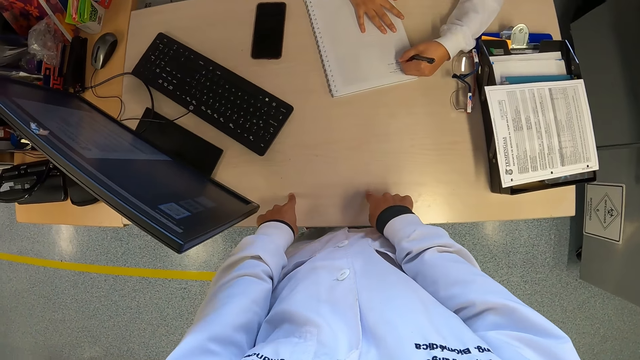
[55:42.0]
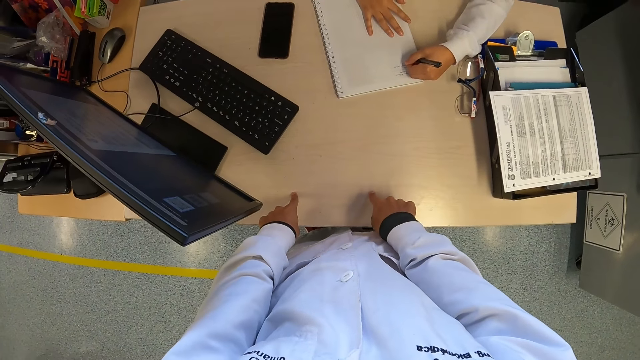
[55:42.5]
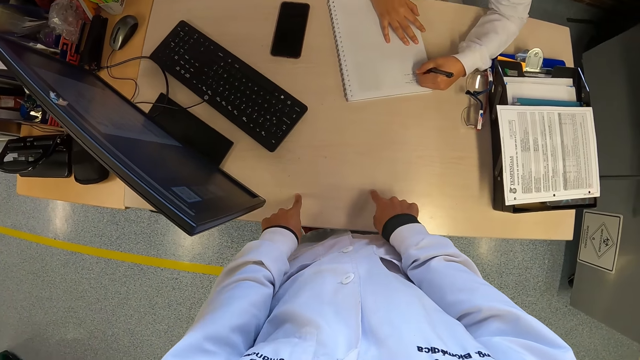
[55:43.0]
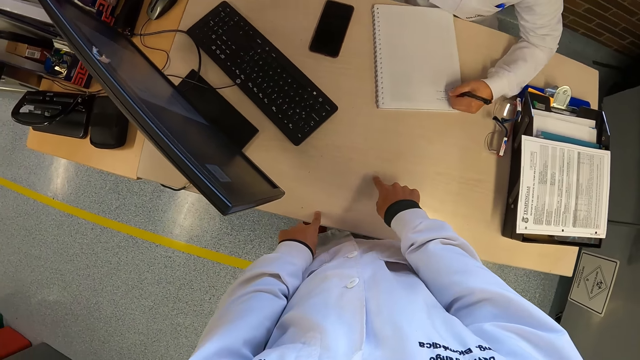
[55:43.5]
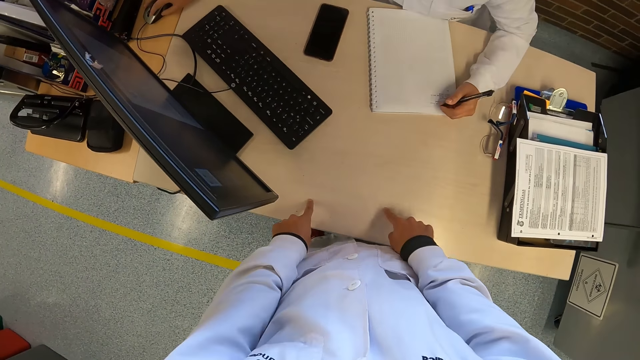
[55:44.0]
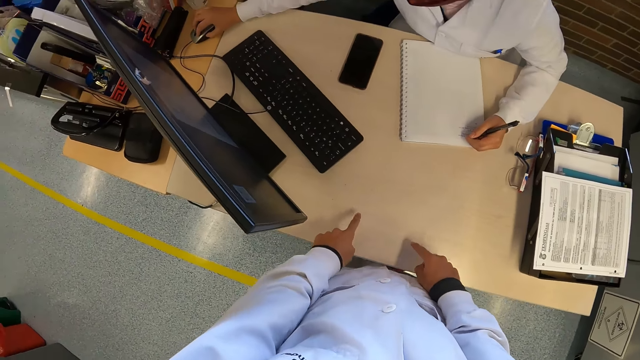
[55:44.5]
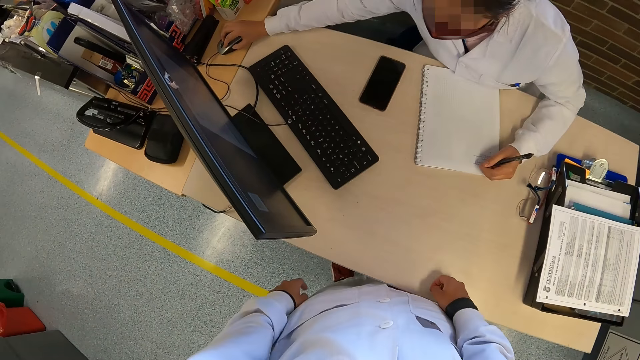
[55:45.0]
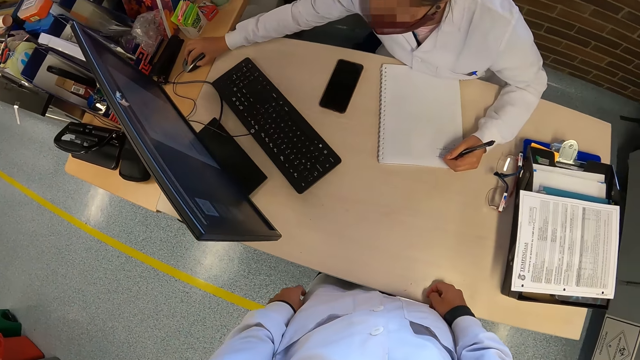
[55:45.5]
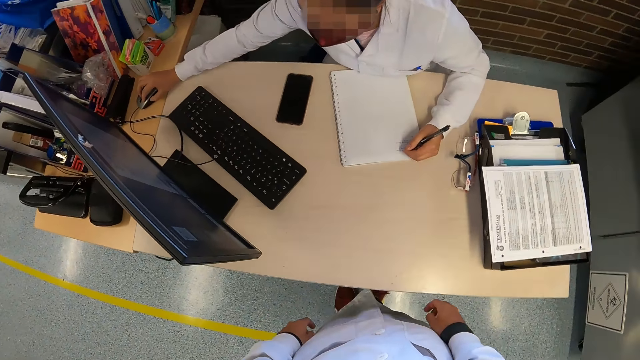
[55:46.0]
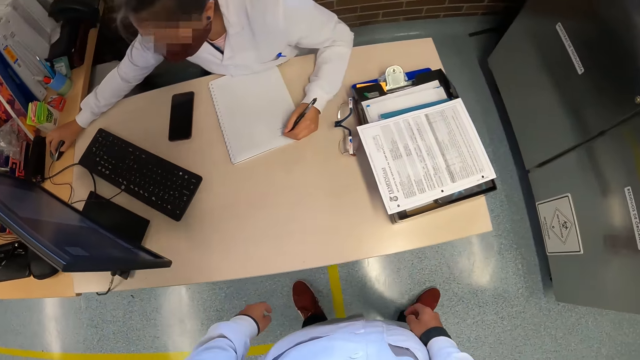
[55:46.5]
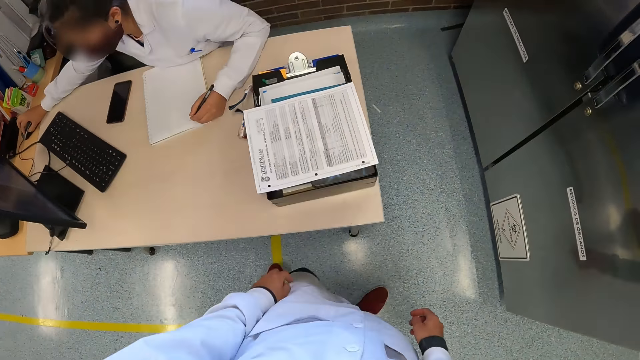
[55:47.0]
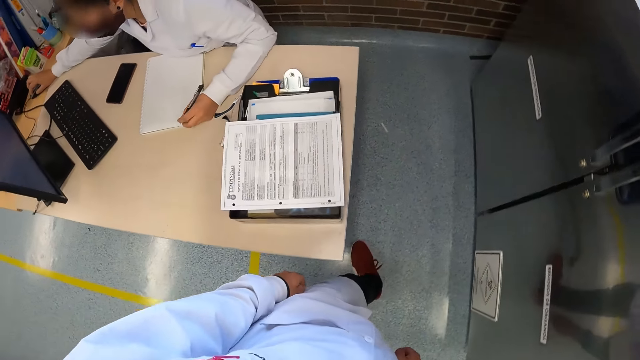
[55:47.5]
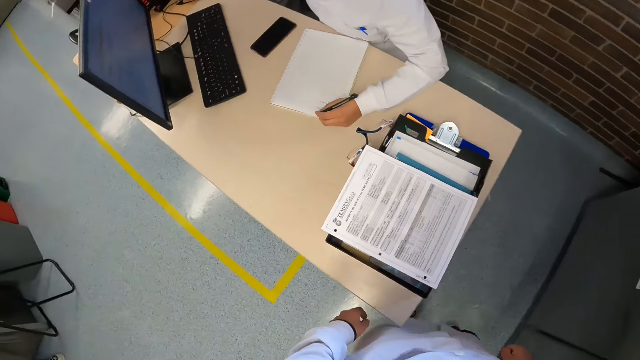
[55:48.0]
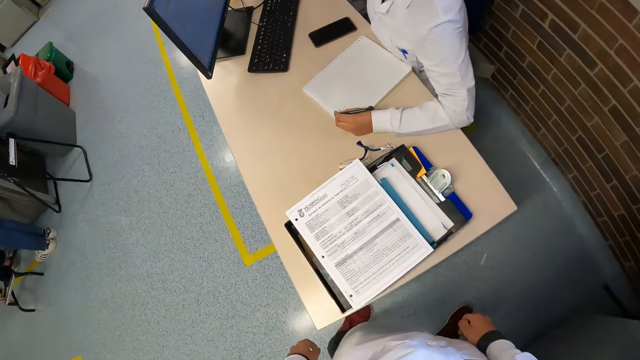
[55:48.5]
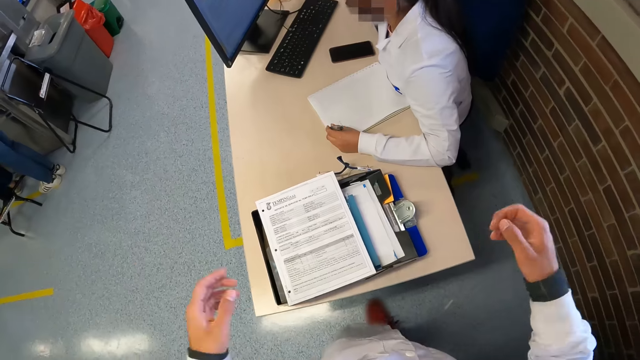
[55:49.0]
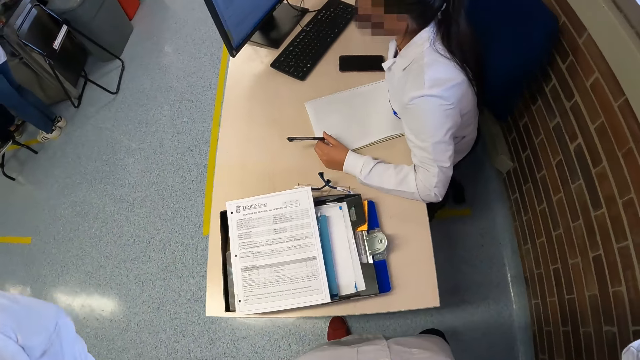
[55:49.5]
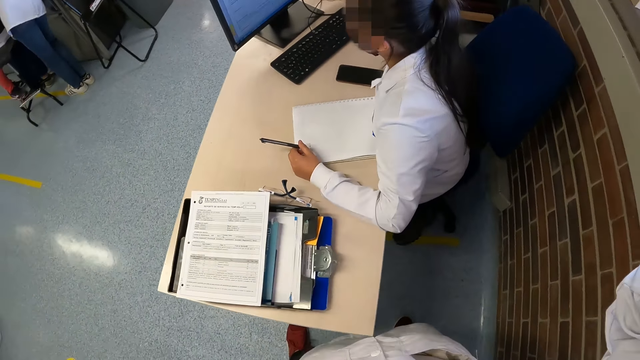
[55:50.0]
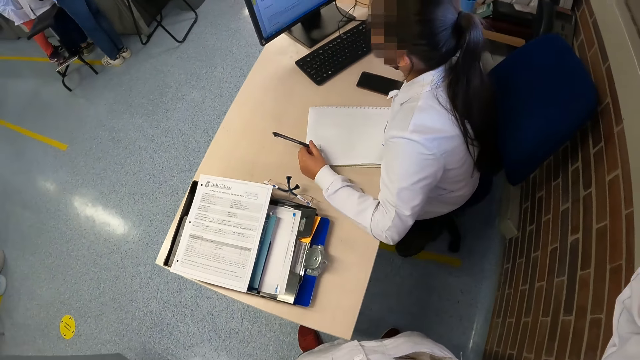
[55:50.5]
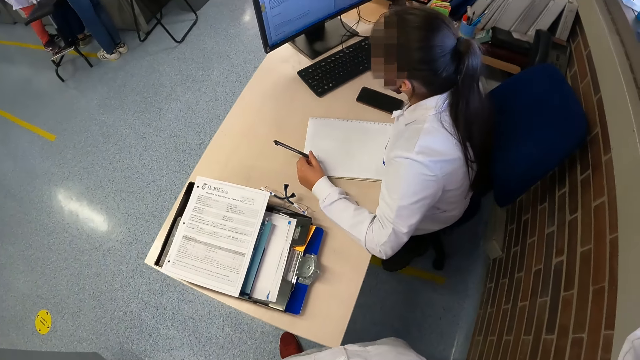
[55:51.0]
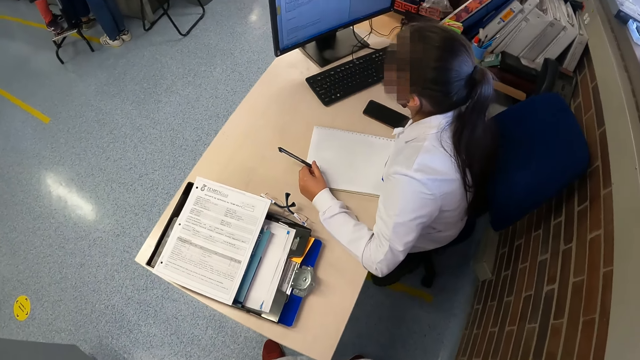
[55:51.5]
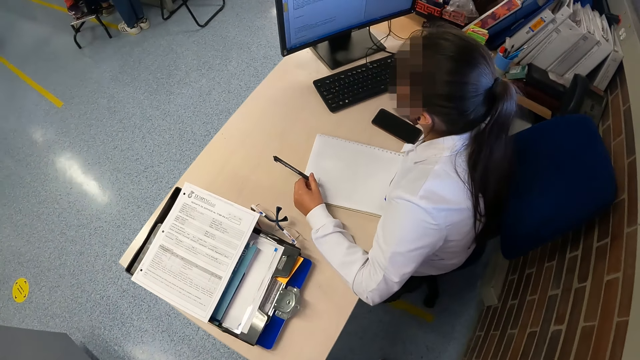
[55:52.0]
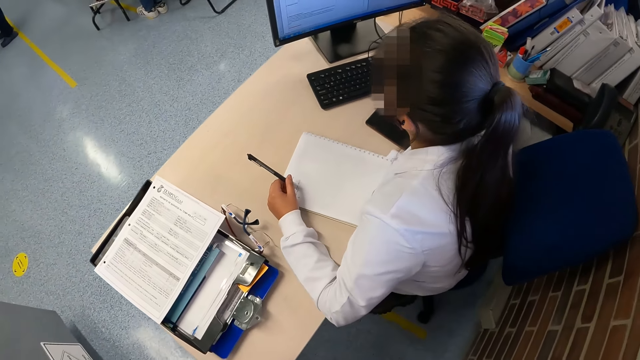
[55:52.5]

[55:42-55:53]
The woman operates a computer with a mouse in her right hand. The camera wearer moves around the table. He walks towards the woman on the other side of the table. He raises his hands towards his head. He adjusts his camera.

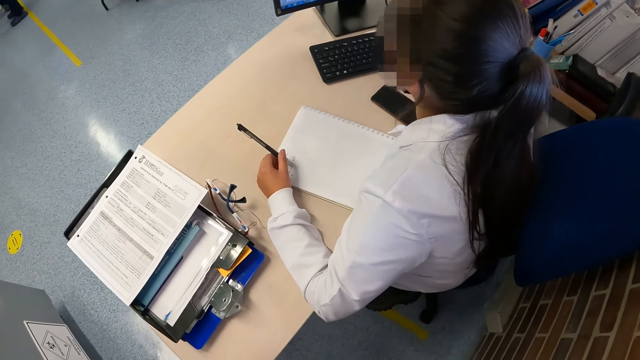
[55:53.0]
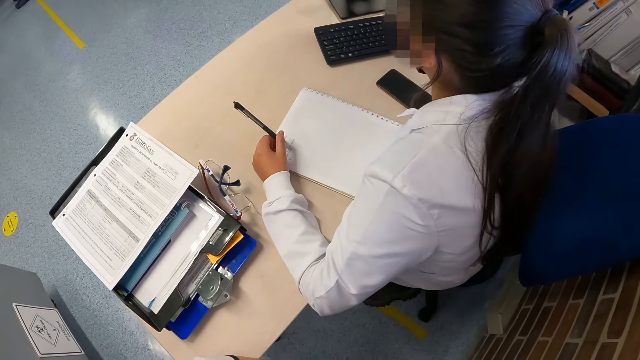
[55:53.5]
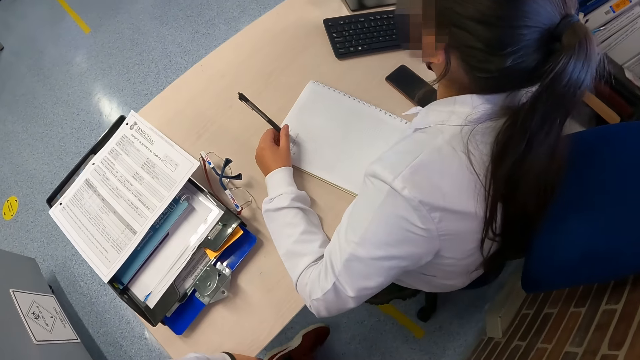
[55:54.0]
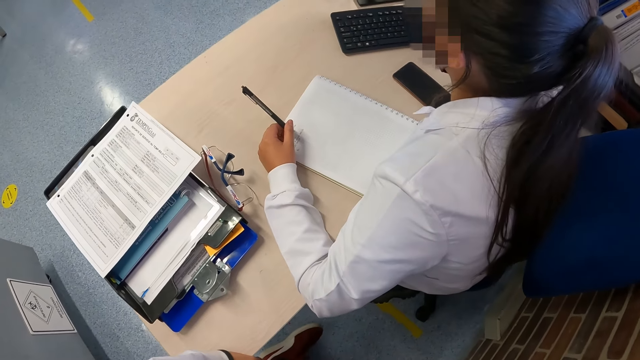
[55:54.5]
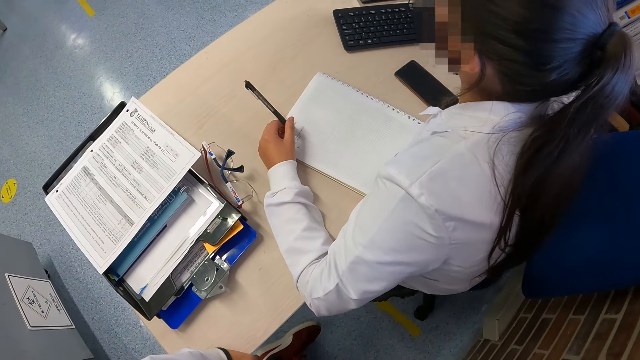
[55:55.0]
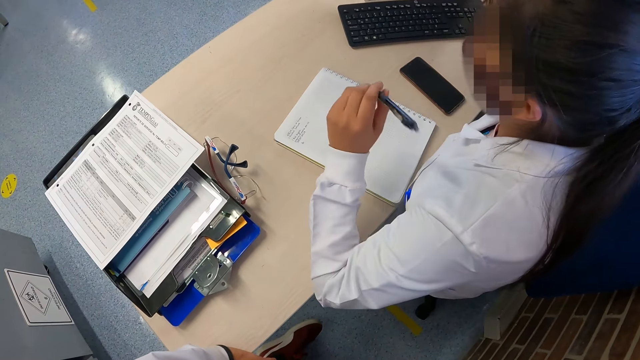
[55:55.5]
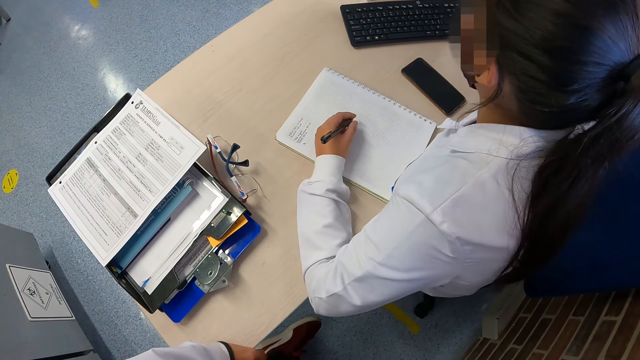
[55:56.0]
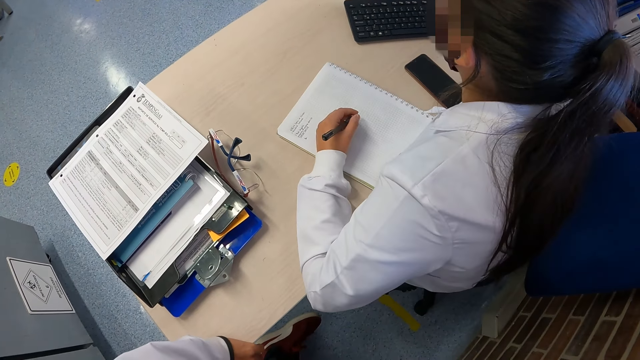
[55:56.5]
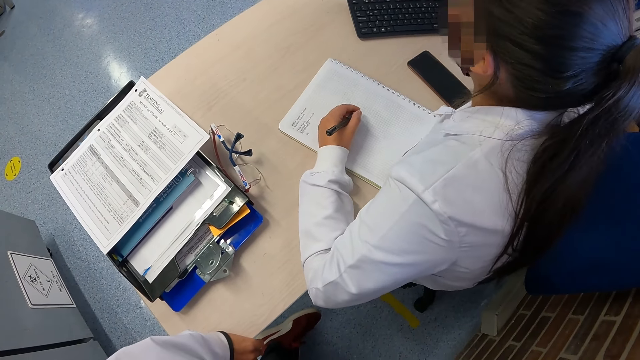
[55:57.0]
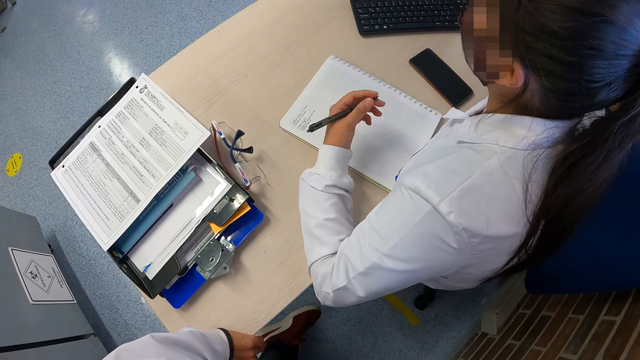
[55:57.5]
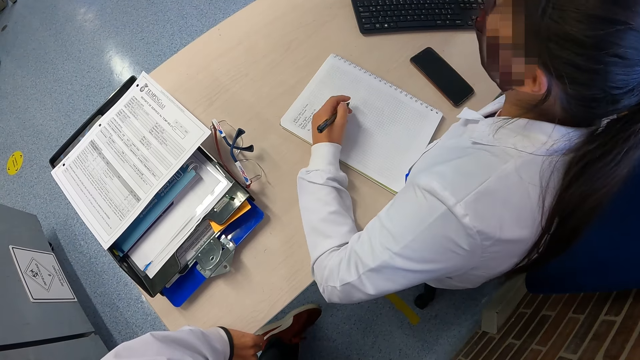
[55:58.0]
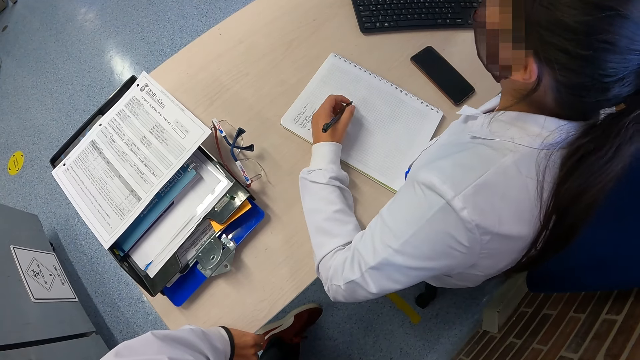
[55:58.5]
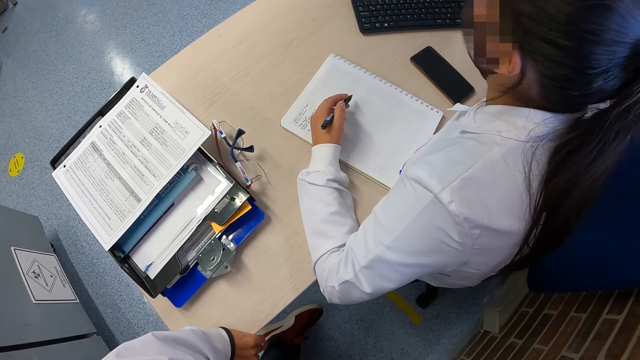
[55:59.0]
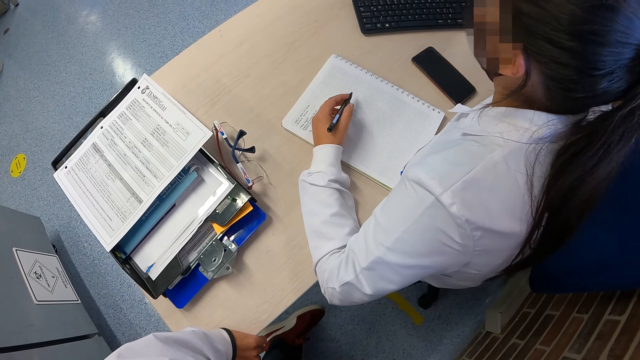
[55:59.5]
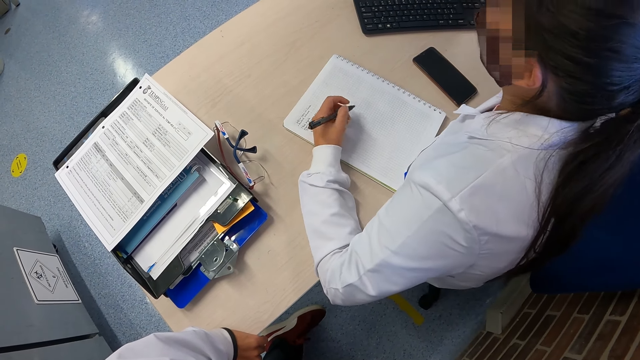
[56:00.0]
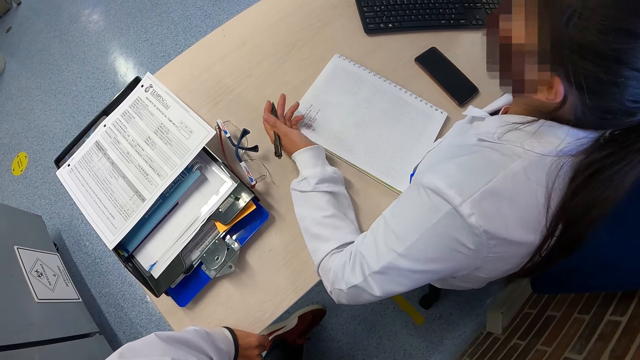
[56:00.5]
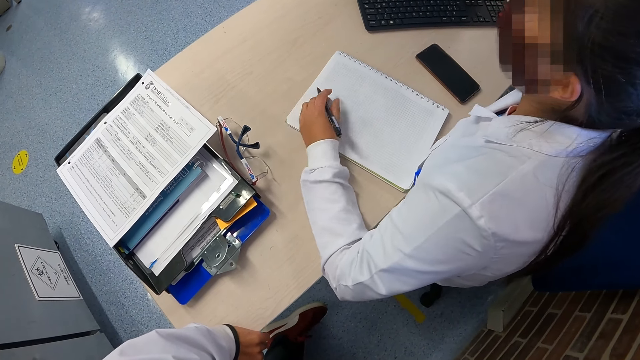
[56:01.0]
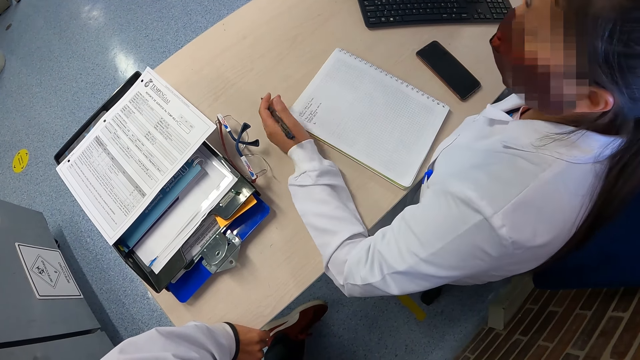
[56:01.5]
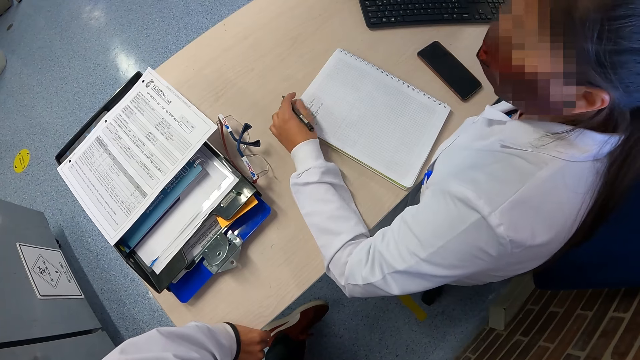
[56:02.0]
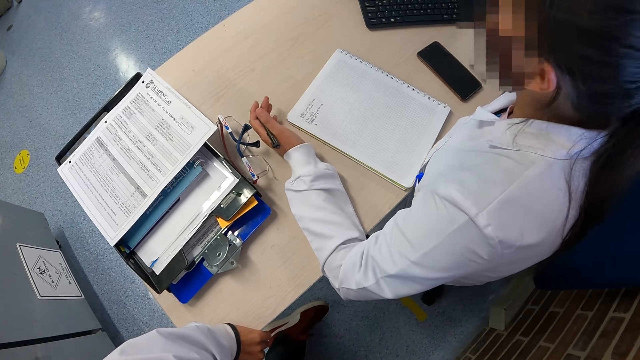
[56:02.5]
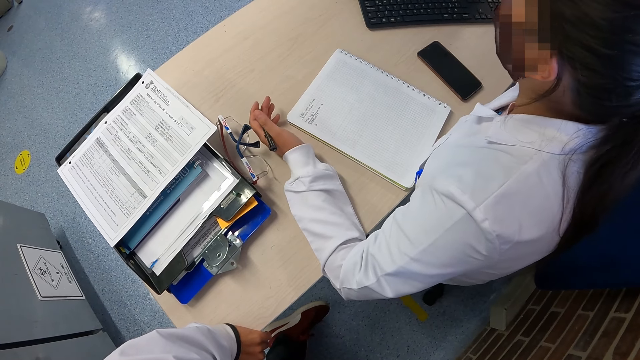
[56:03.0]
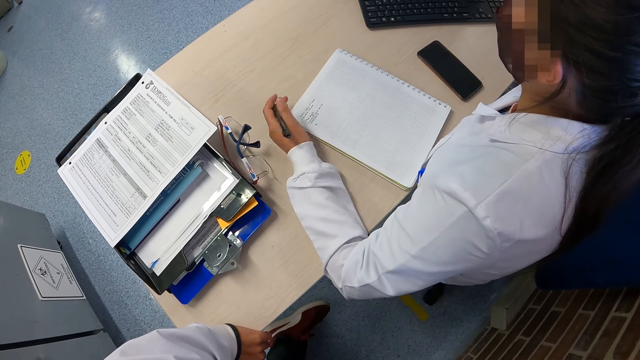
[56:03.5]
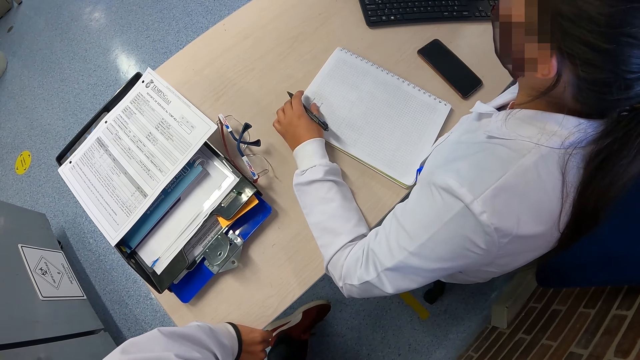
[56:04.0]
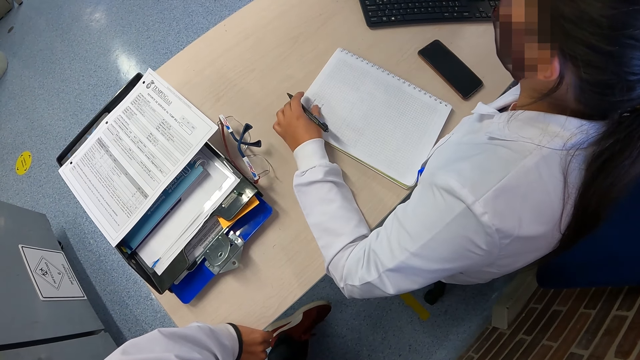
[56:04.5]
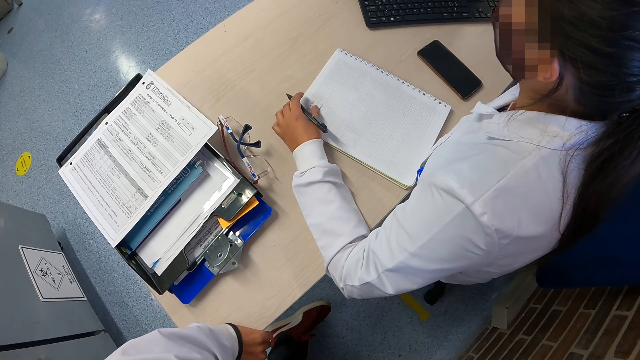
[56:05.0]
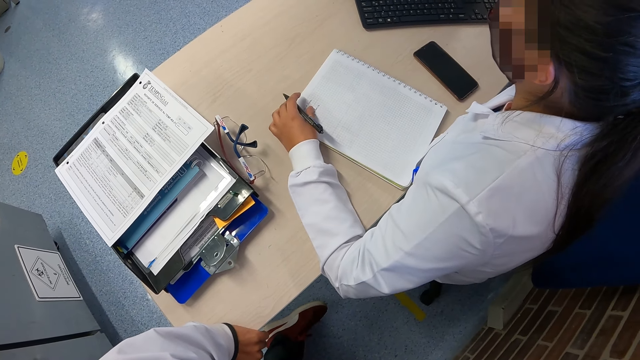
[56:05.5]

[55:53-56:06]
The camera wearer looks at the woman's demonstration. He interacts with the woman.
